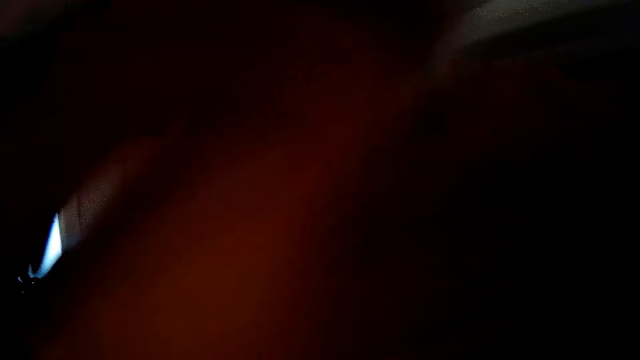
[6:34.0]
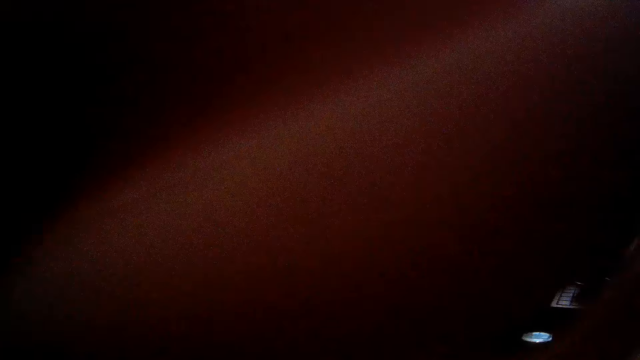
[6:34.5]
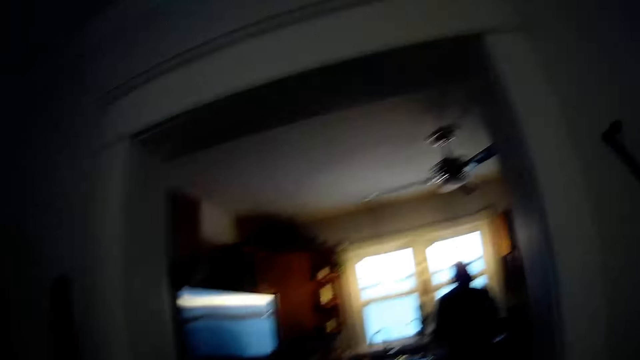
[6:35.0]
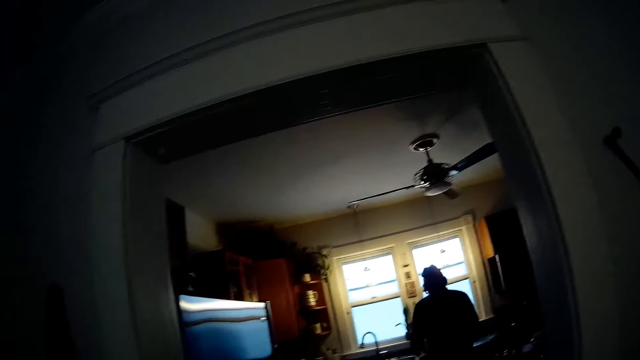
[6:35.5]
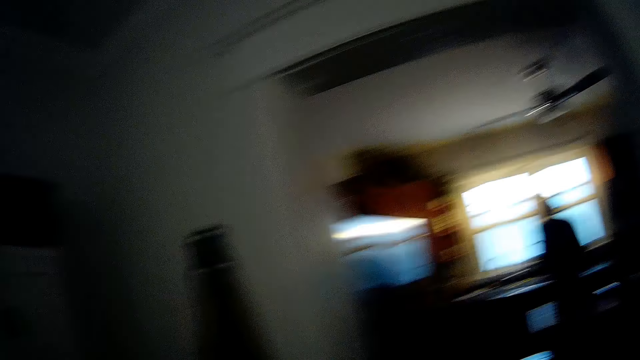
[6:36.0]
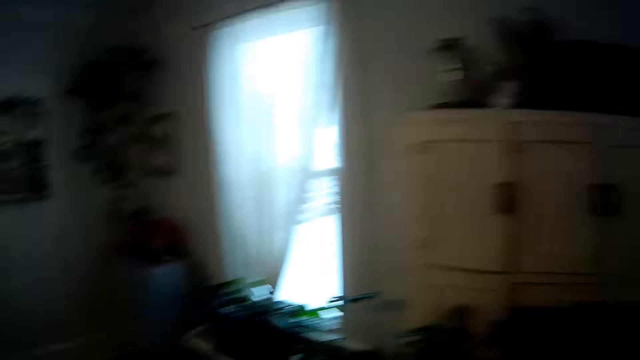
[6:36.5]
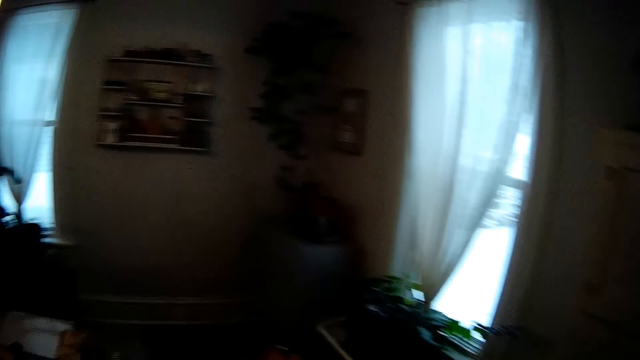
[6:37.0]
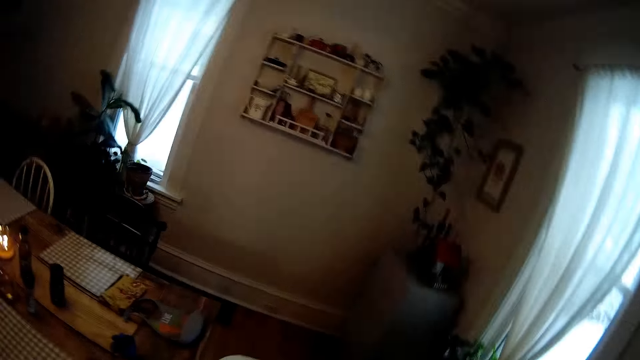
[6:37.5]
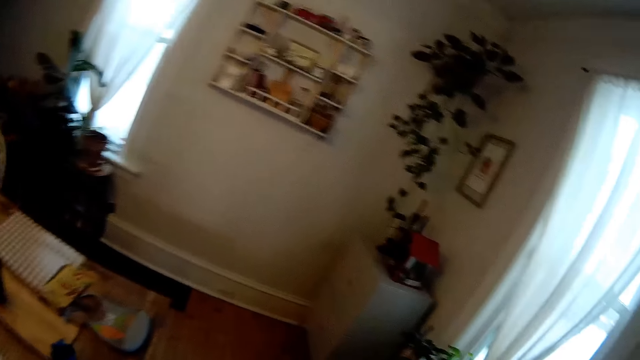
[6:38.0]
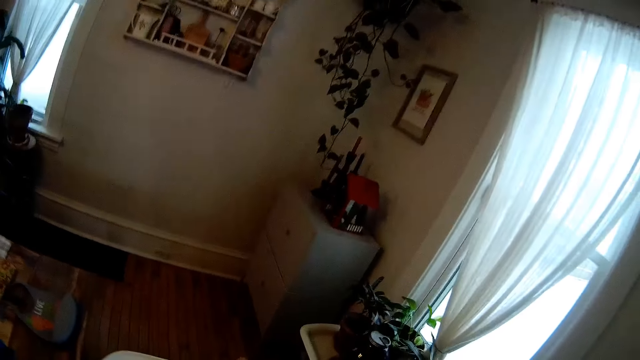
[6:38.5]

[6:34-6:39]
The camera wearer walks in the house. She adjusts the camera with her hands.

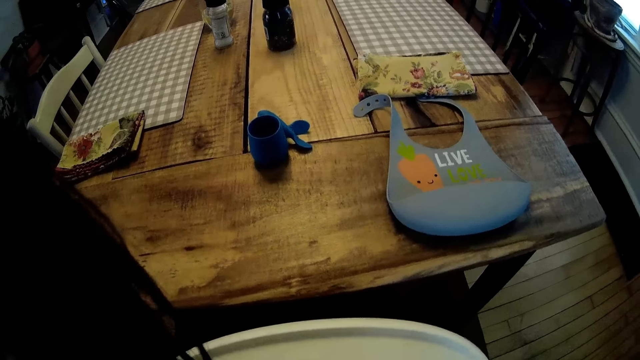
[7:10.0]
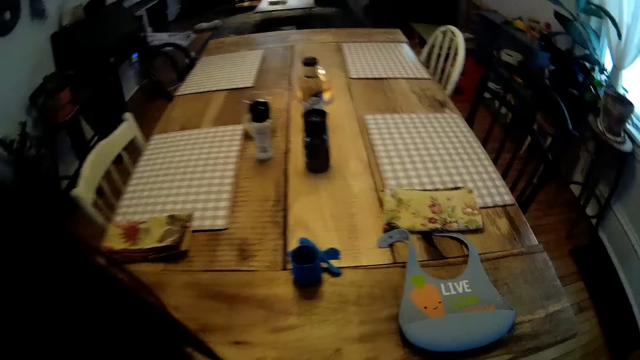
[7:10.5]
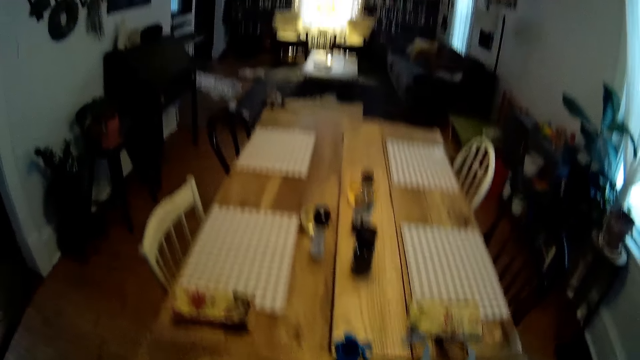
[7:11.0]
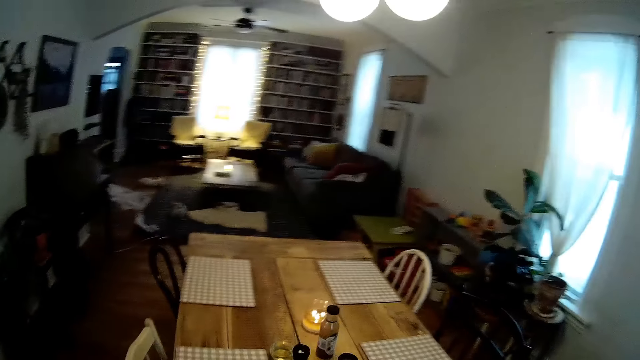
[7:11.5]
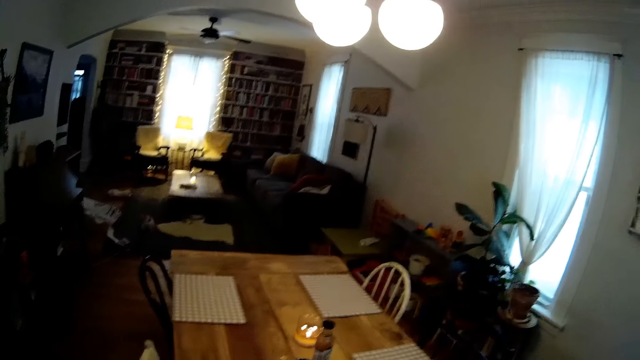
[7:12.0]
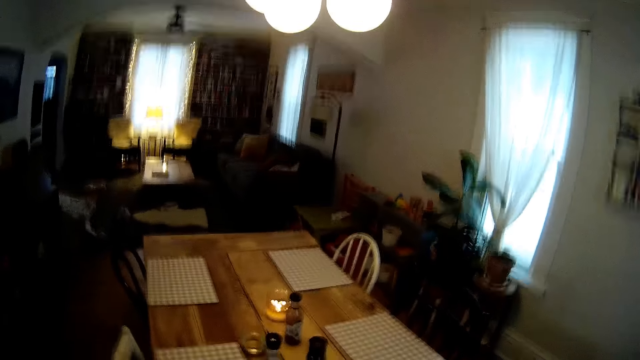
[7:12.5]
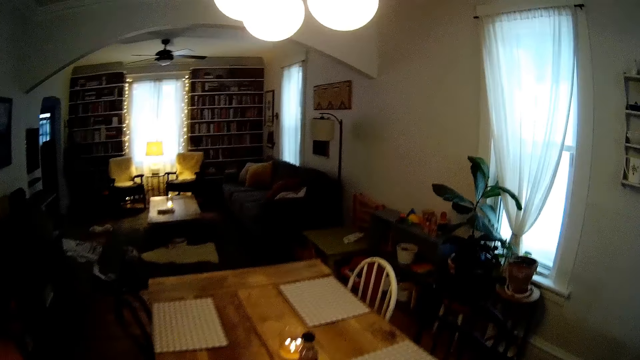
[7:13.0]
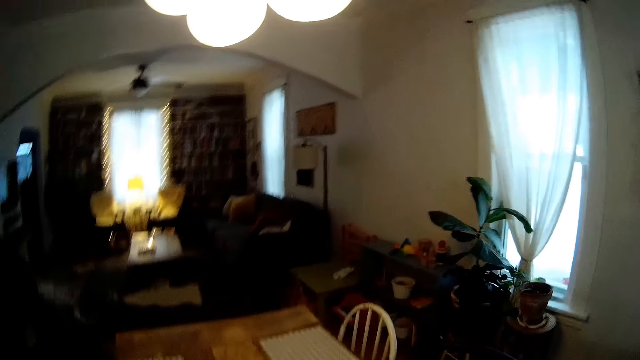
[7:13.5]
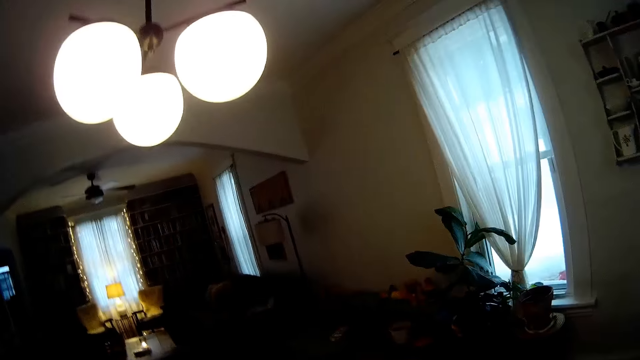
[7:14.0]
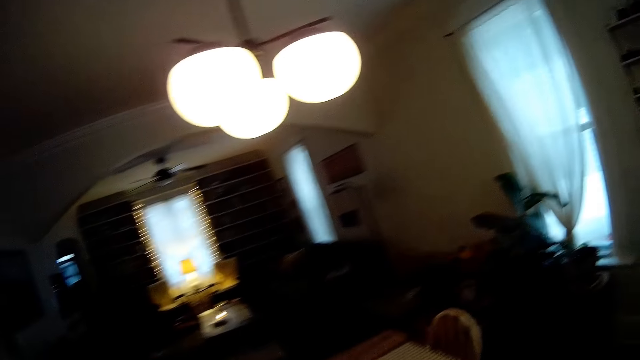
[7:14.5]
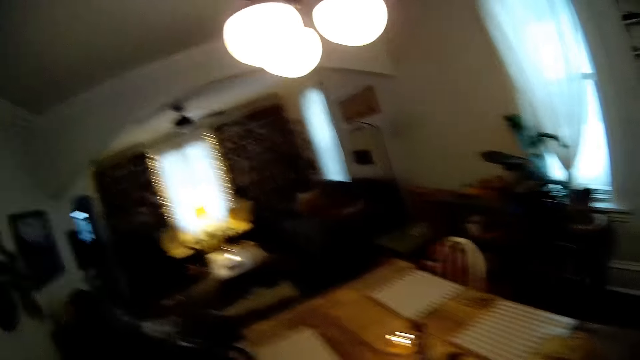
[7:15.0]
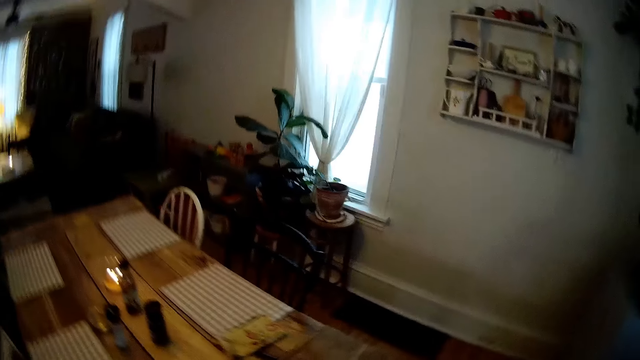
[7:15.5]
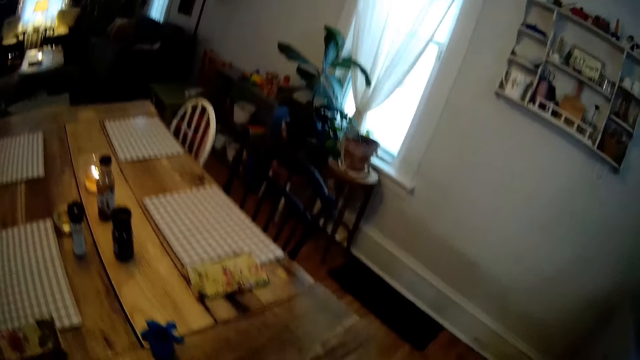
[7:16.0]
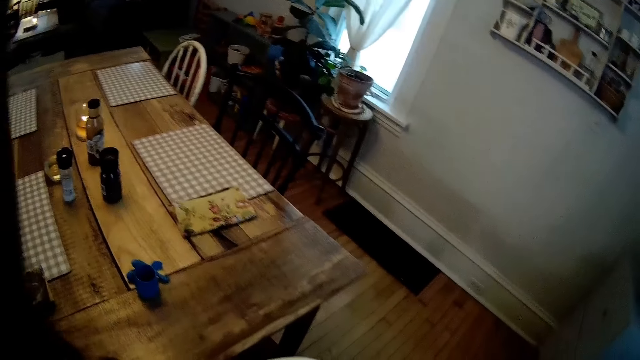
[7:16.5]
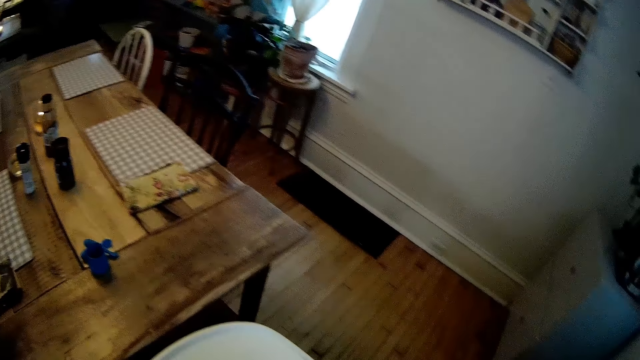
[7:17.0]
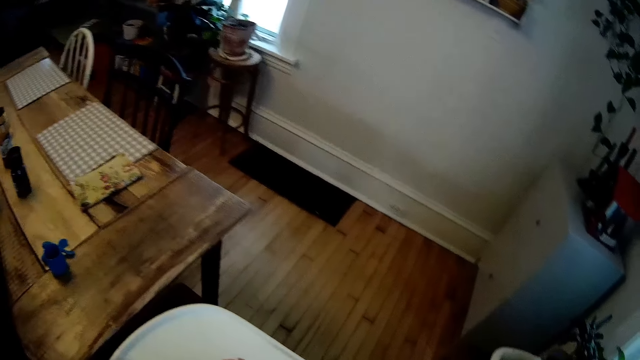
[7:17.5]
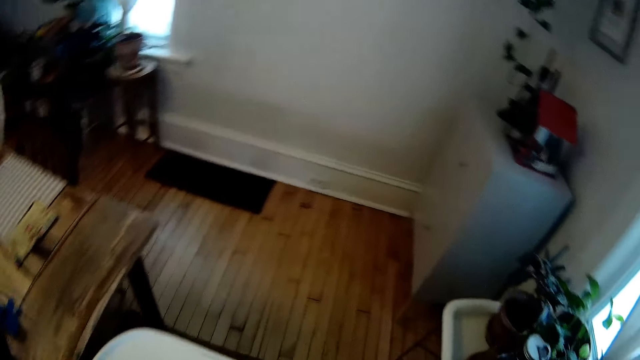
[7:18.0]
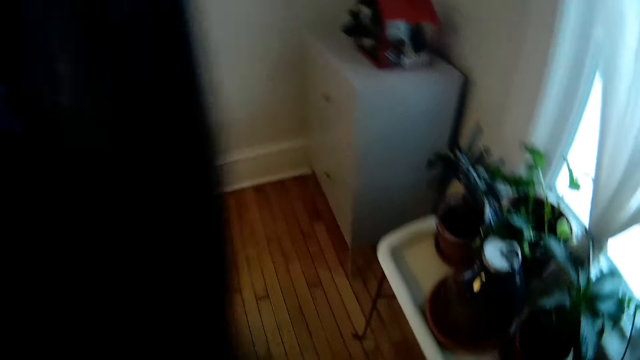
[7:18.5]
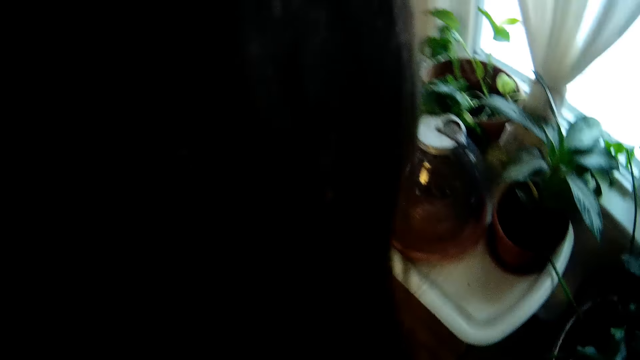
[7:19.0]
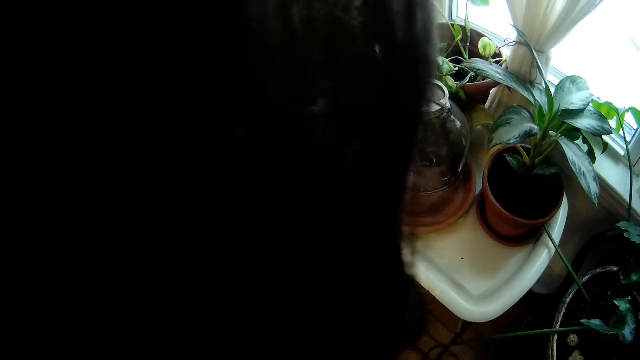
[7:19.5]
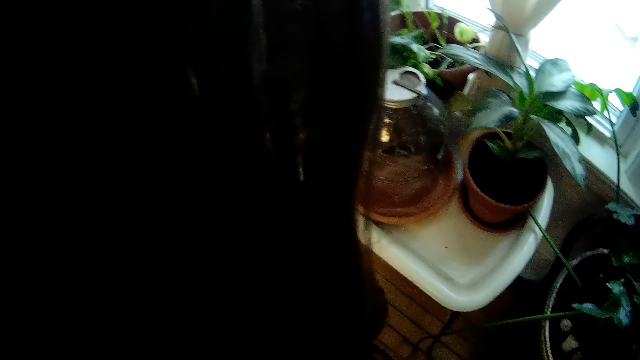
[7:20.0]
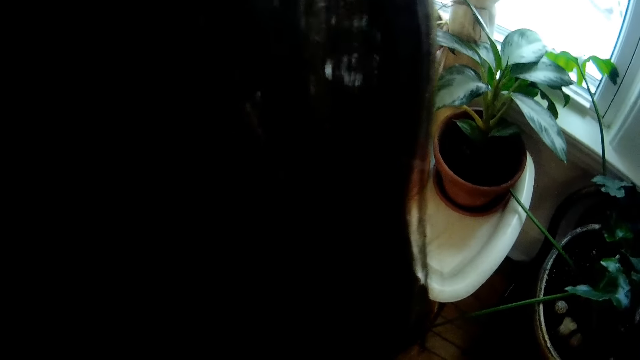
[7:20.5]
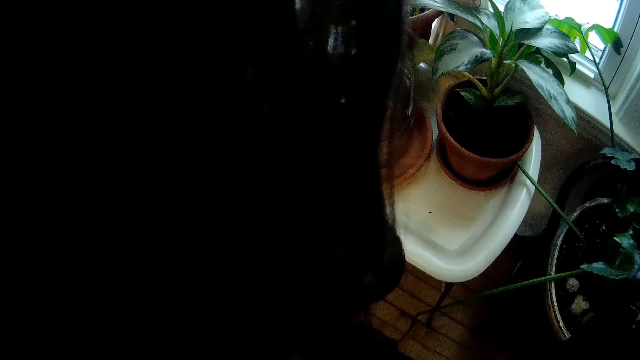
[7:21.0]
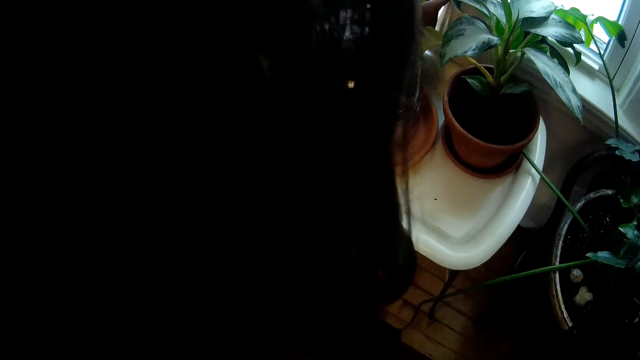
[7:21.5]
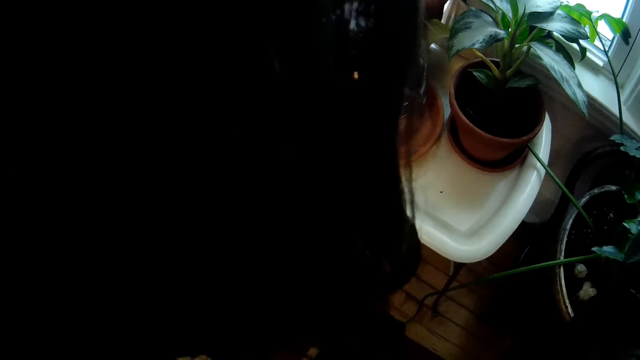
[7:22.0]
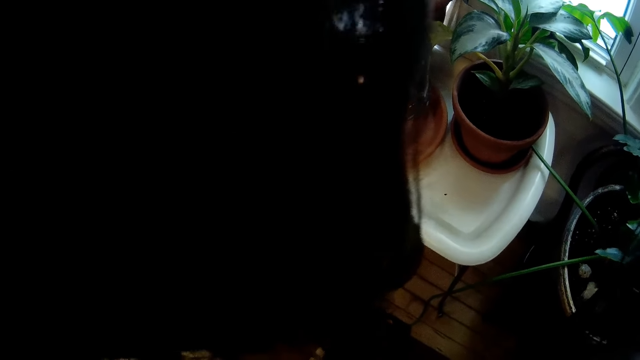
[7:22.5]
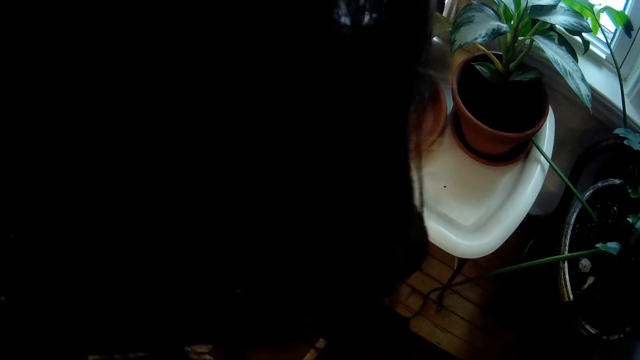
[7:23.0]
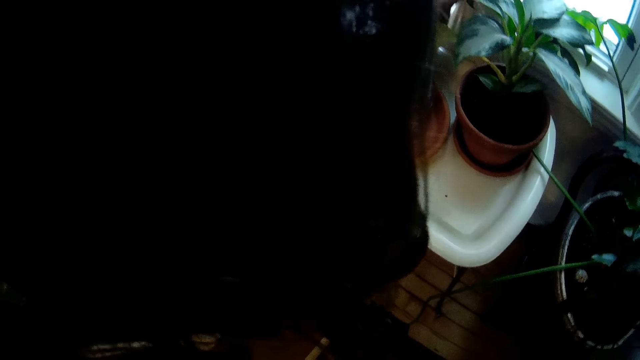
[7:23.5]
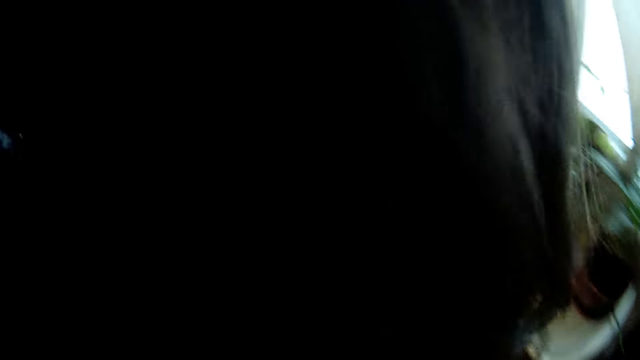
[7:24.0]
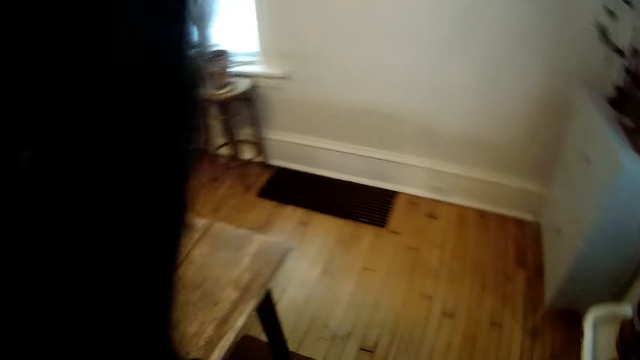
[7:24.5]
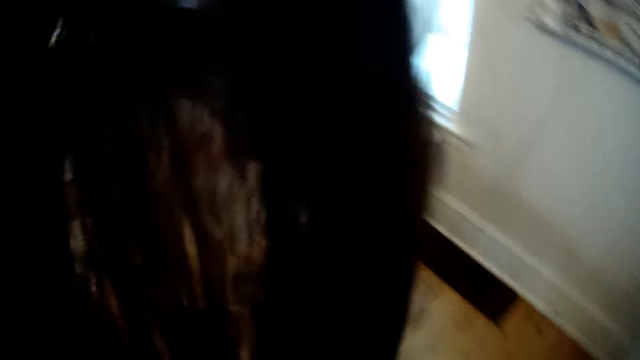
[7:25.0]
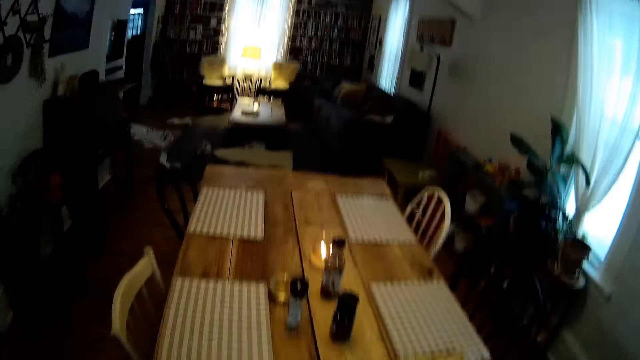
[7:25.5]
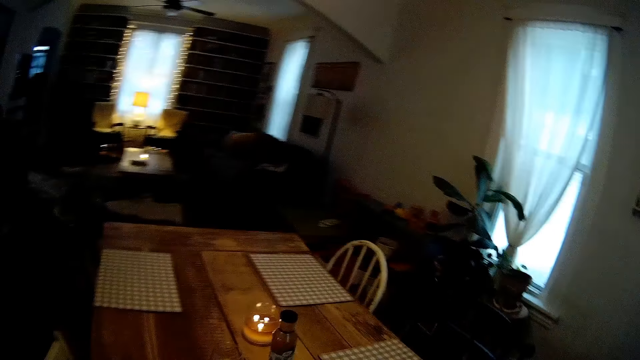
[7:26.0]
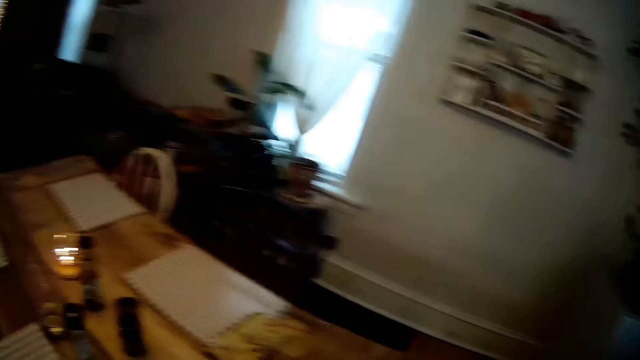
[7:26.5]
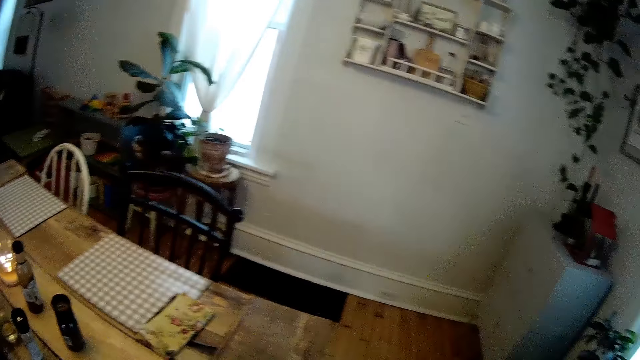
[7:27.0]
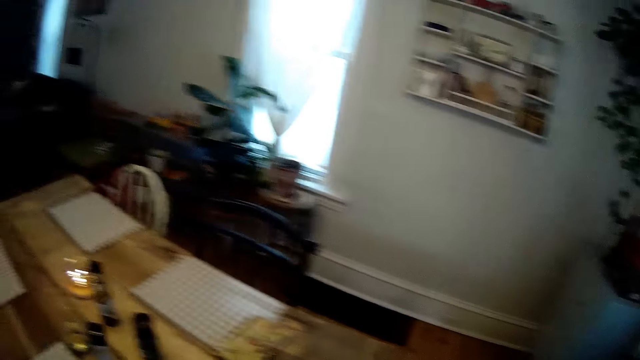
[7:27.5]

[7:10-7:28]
The camera wearer talks to a person.
